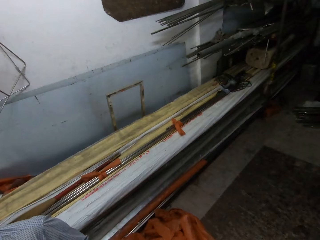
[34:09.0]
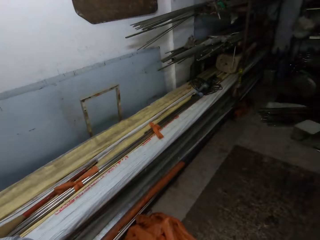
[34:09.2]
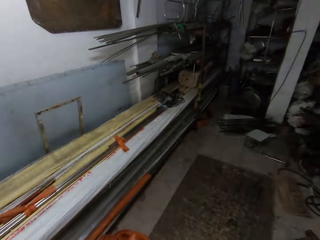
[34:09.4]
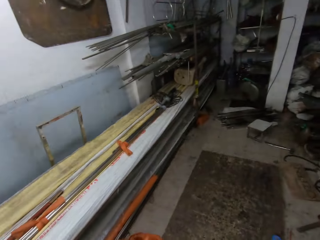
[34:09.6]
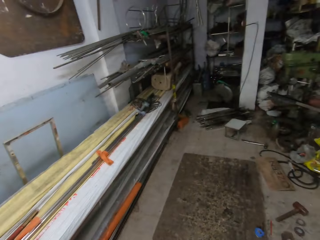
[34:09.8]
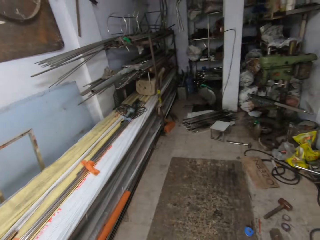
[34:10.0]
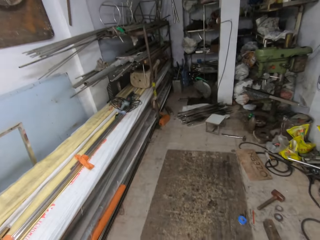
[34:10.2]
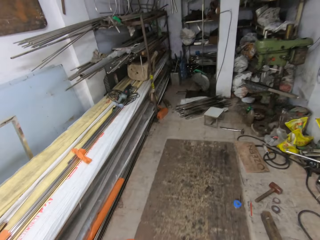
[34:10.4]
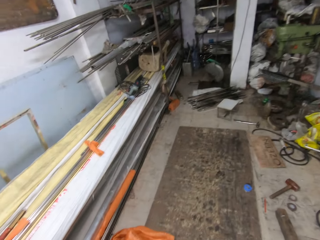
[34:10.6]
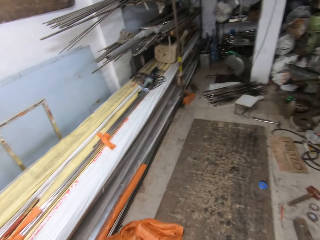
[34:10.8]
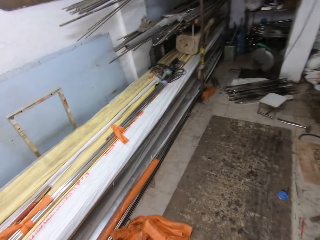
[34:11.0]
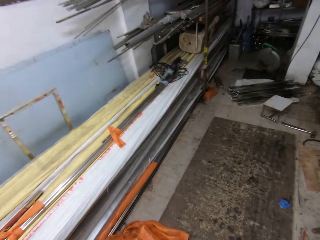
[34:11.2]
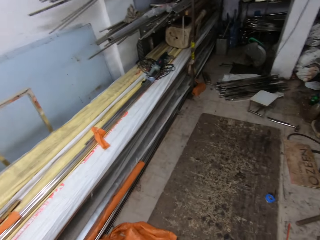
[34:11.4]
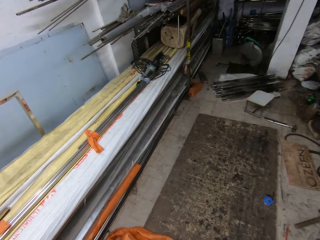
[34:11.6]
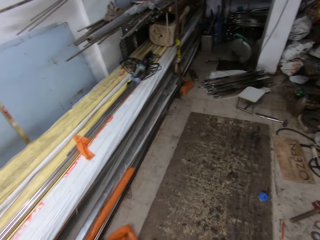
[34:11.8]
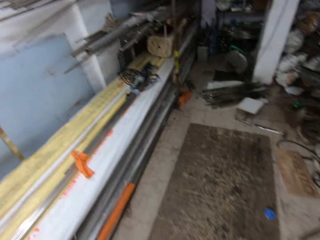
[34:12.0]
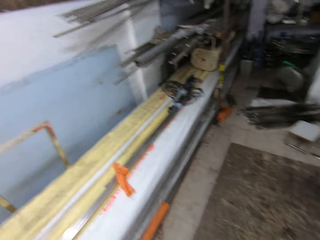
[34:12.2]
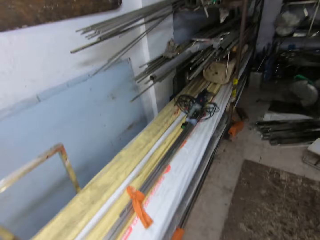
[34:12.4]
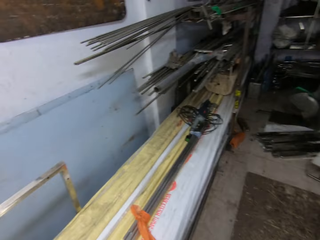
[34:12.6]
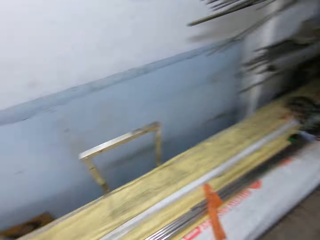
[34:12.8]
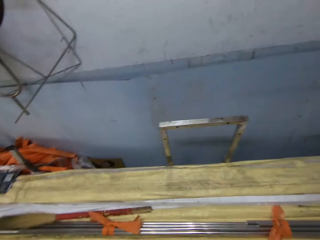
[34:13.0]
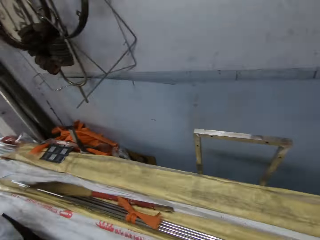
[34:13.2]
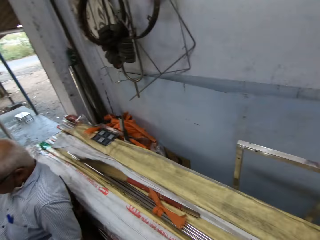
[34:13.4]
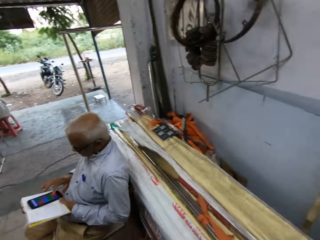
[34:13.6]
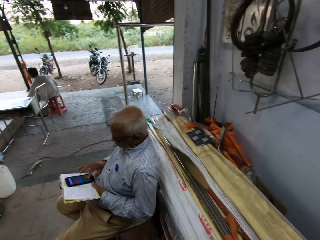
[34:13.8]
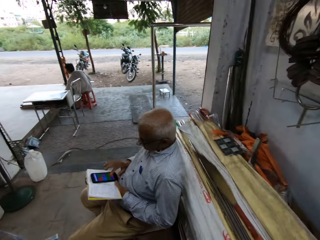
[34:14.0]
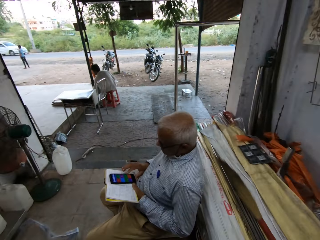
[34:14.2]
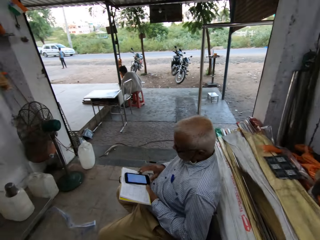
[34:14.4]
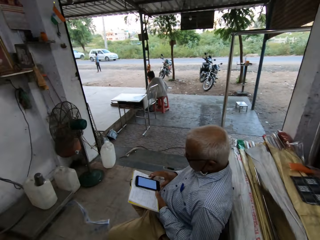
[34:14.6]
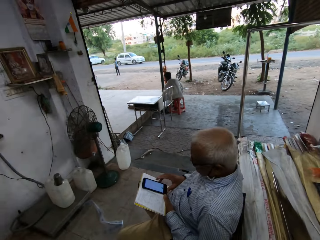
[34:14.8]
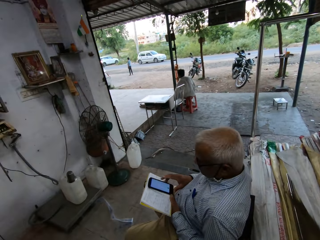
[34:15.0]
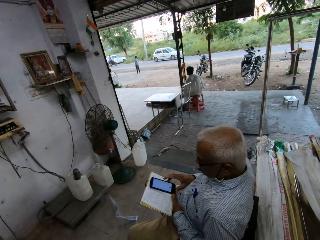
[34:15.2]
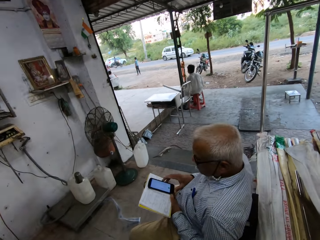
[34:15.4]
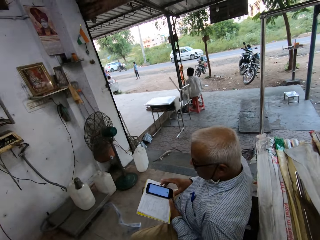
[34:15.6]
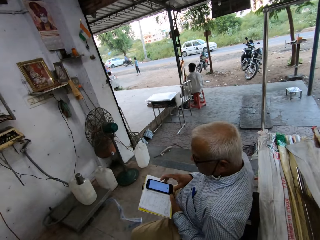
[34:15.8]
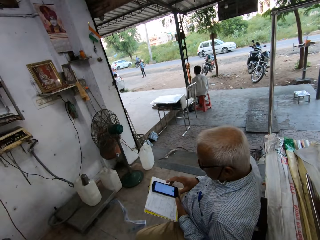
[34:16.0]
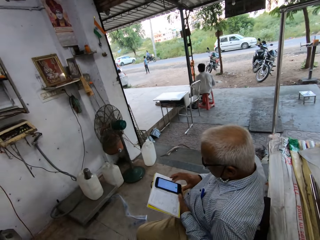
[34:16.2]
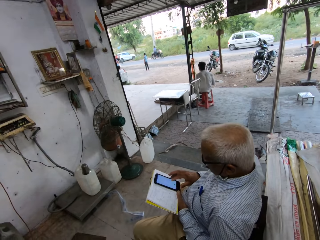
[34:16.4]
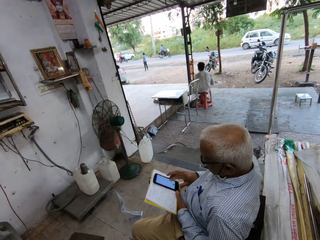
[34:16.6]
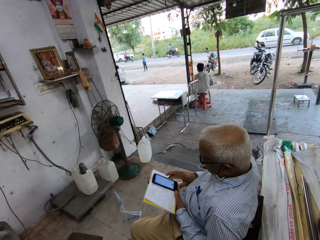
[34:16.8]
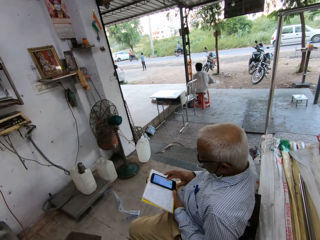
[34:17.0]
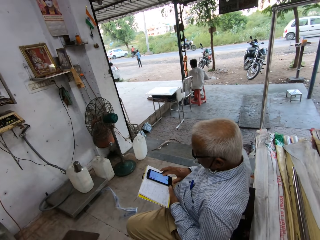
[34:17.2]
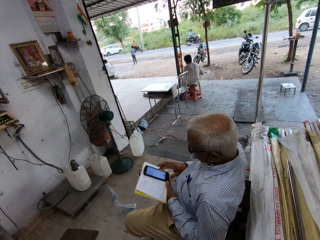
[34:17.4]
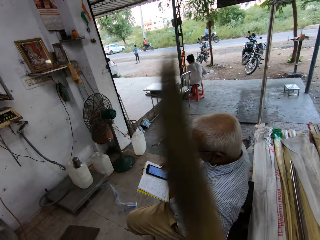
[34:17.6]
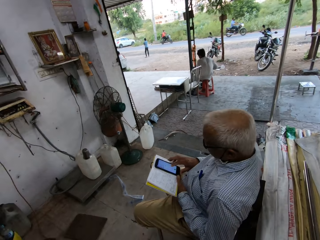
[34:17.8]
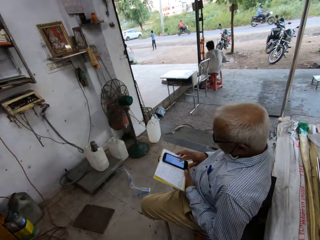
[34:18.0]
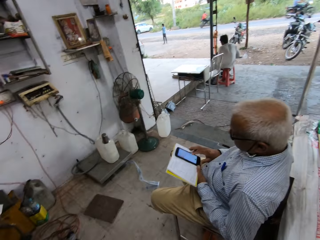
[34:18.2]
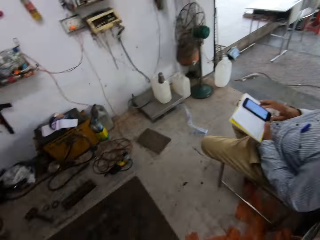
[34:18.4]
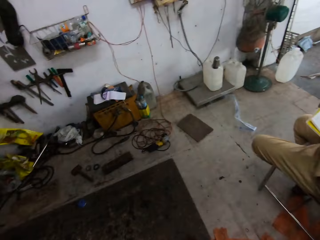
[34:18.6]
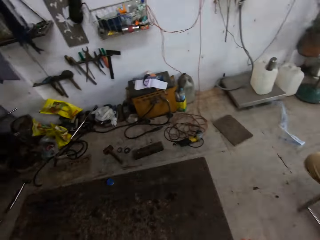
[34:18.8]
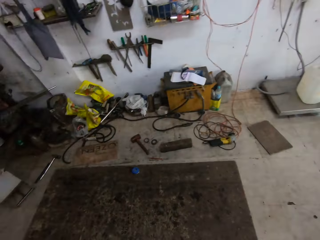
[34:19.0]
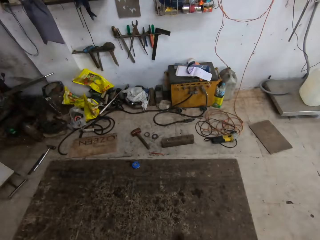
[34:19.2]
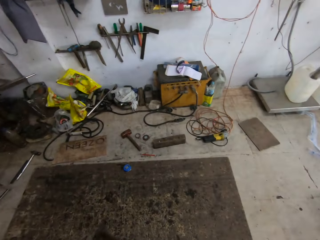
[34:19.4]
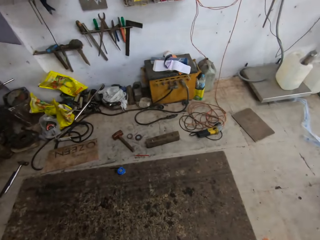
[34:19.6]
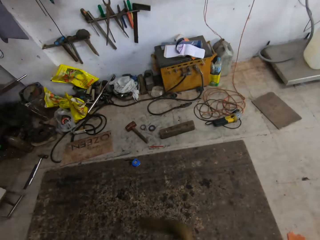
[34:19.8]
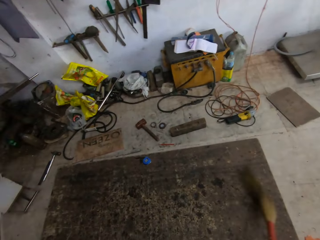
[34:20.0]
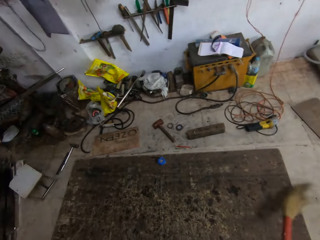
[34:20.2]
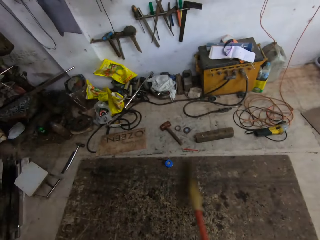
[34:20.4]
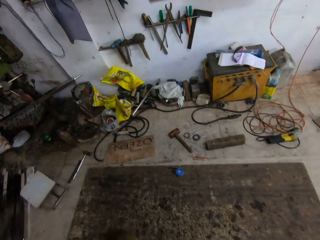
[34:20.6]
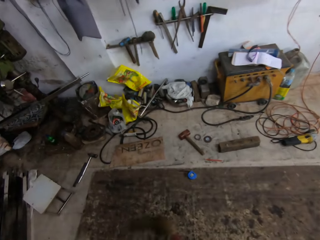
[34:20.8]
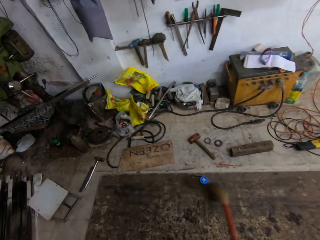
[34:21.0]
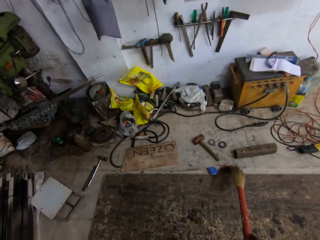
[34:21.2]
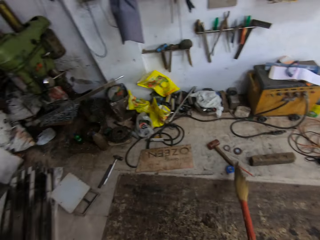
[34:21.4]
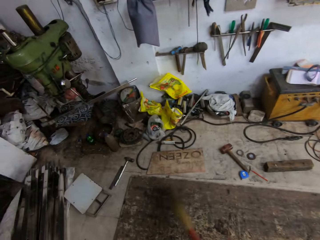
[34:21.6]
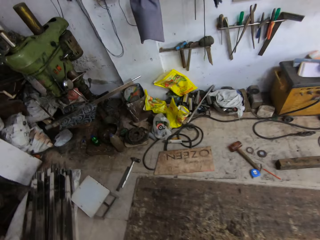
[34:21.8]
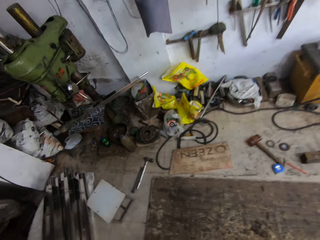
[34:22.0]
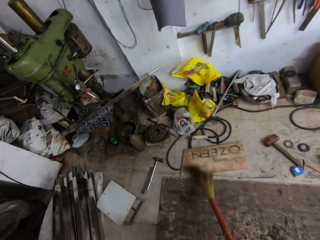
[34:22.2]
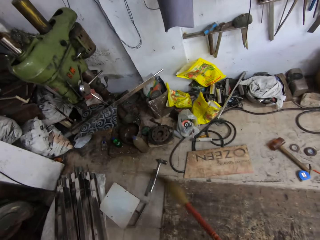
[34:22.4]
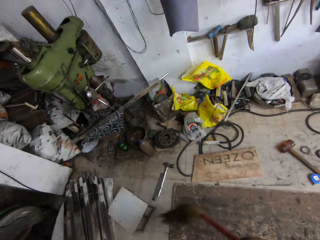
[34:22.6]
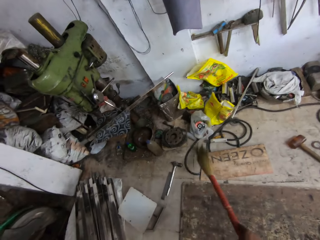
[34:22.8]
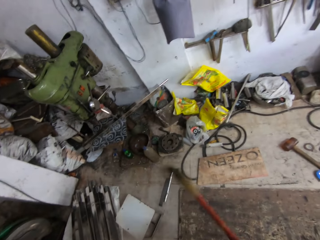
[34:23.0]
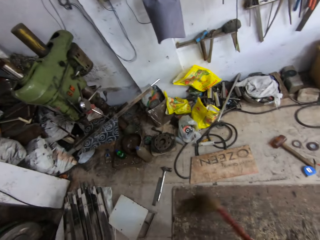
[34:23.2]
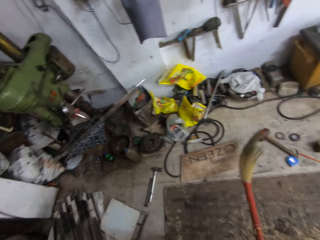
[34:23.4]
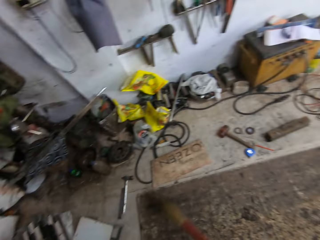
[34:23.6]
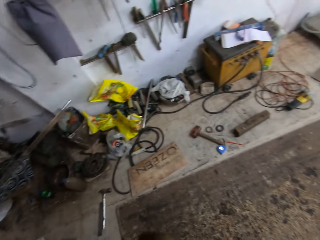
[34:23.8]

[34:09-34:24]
The camera wearer moves a plywood on the floor with his right leg. He moves around. The man operates the smartphone on a book in his left hand with his right hand. The camera wearer dusts off the plywood with a broom in his right hand.

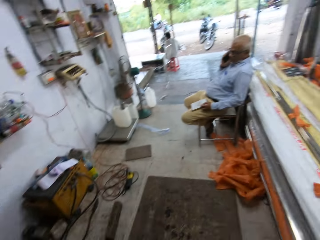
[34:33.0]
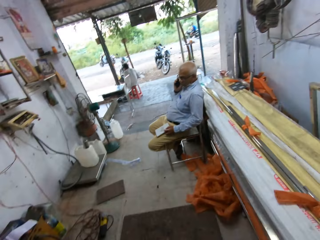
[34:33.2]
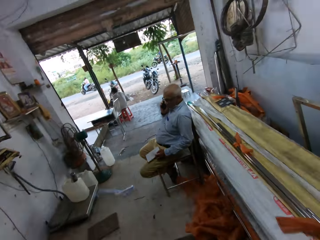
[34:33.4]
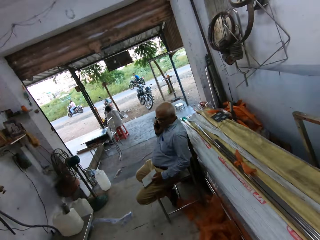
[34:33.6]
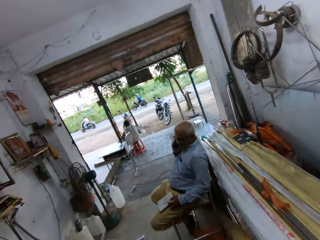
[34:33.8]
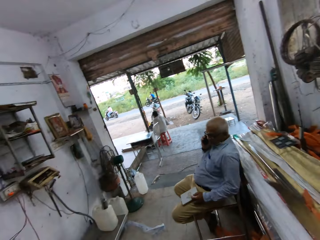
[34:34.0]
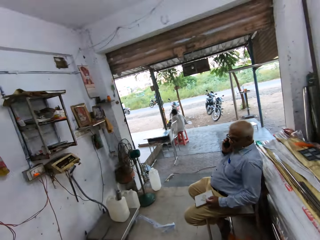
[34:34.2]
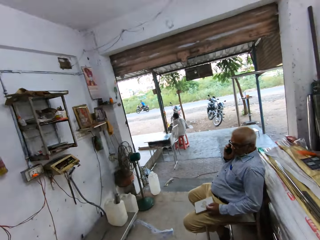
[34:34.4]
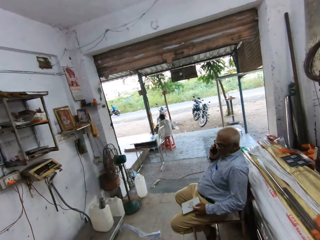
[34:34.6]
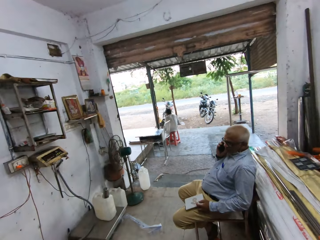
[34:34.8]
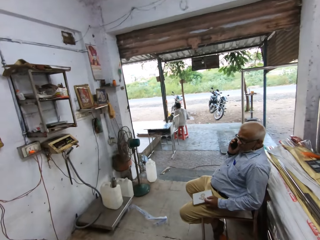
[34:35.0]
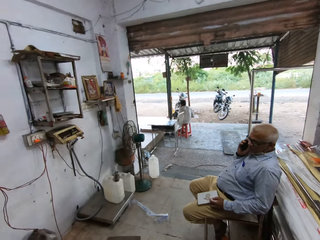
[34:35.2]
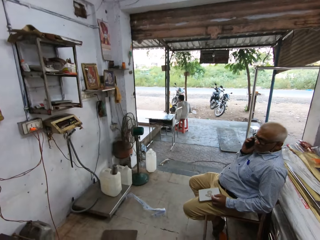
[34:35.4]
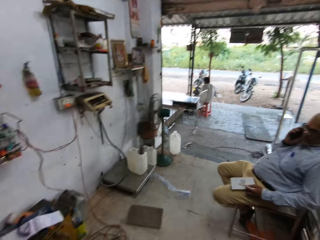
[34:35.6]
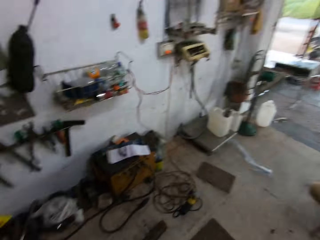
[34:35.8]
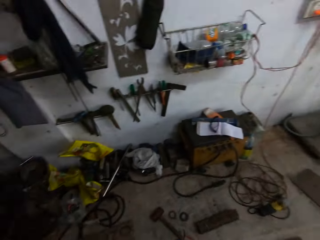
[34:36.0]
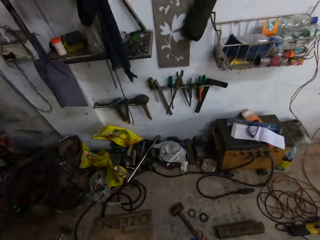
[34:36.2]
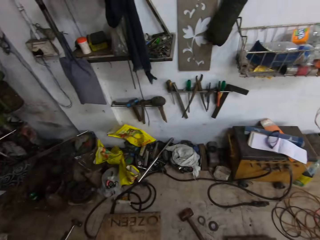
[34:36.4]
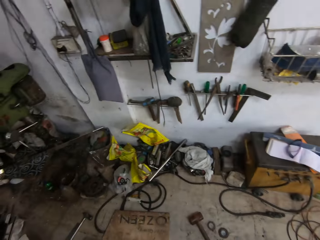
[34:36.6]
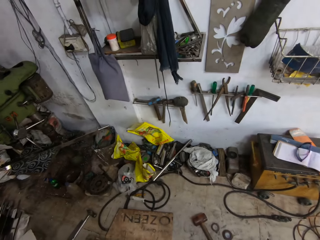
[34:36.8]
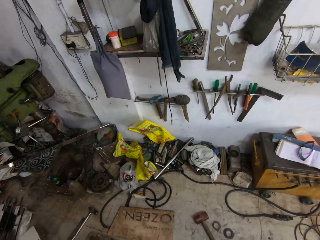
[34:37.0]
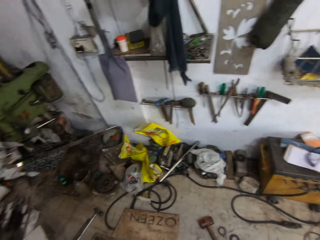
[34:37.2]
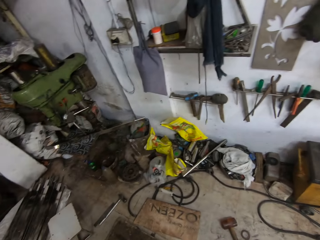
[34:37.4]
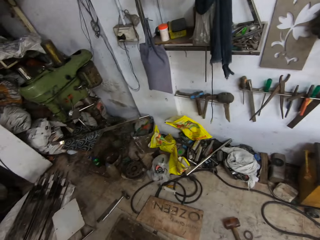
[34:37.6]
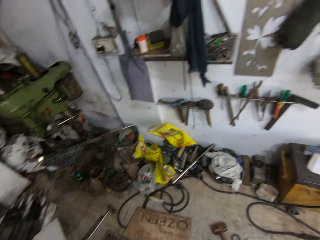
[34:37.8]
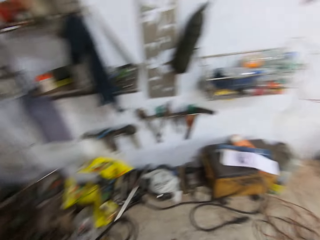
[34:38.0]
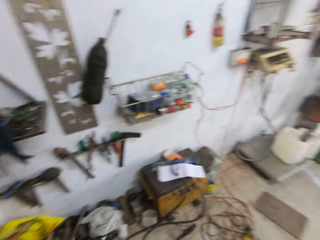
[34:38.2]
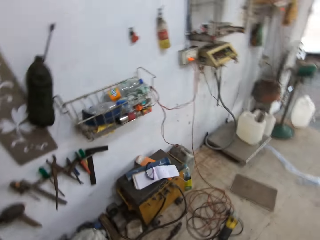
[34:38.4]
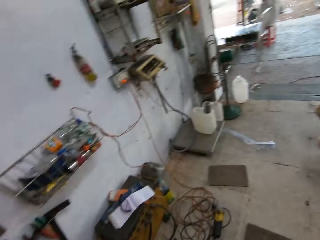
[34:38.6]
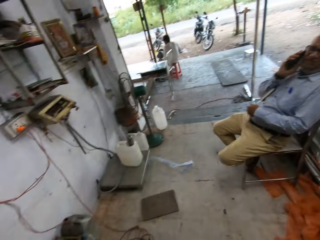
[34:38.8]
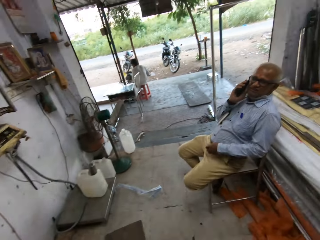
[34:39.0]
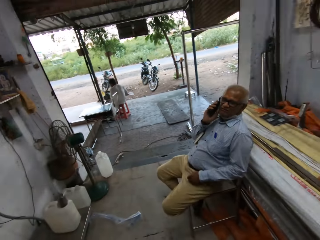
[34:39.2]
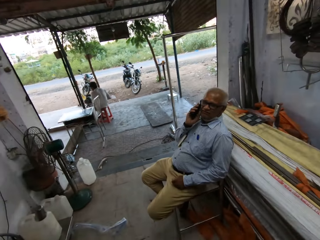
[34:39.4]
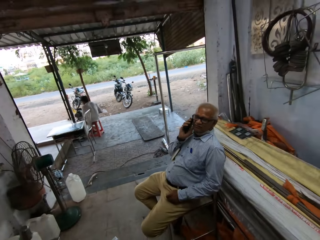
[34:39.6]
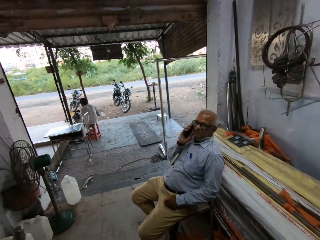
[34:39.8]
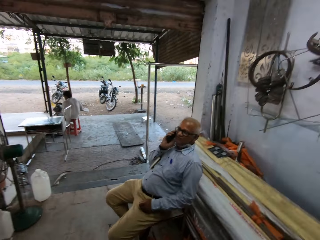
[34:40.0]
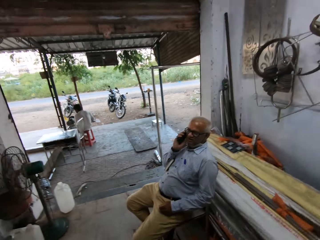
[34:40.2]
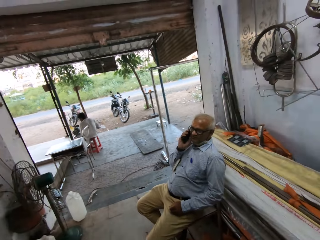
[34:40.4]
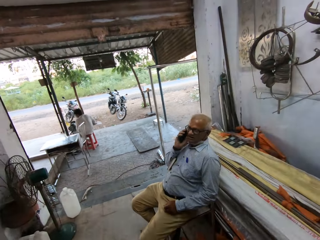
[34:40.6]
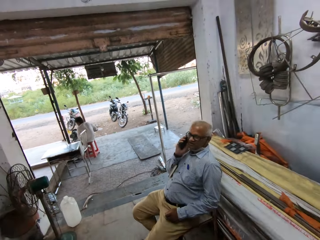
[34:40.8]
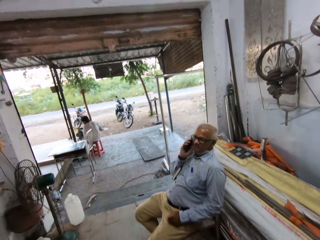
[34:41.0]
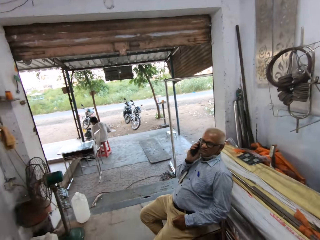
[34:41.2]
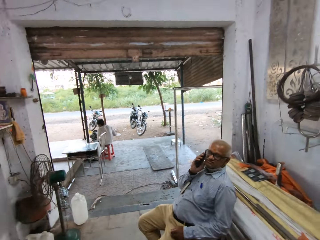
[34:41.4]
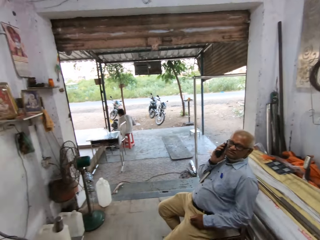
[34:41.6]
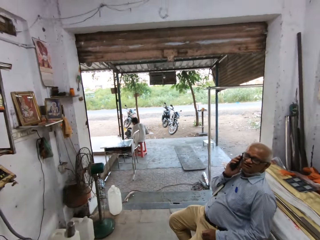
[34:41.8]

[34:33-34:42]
The camera wearer looks around. He drops the broom on the work bench with his right hand. The man places the smartphone on his right ear with his right hand. The camera wearer interacts with the man.
